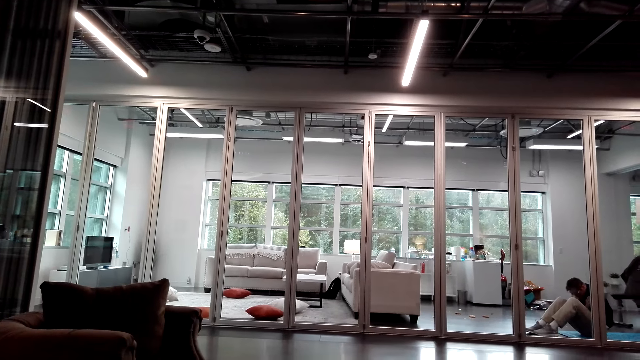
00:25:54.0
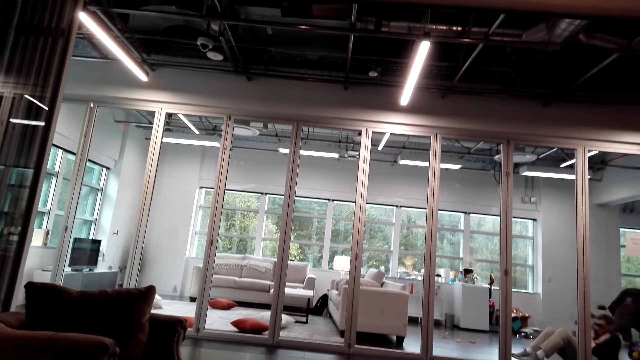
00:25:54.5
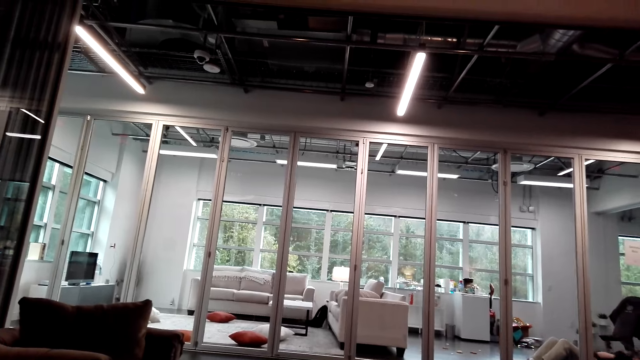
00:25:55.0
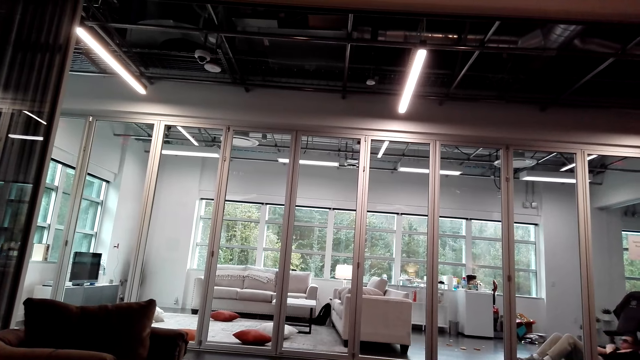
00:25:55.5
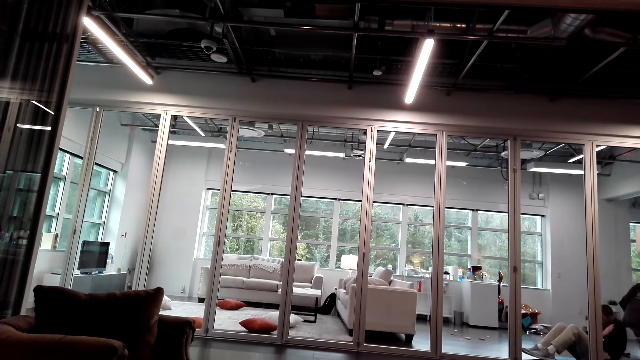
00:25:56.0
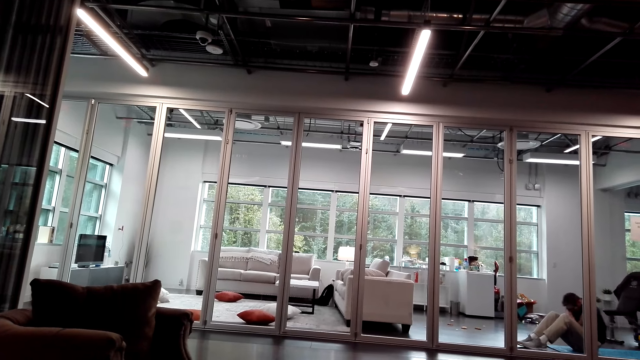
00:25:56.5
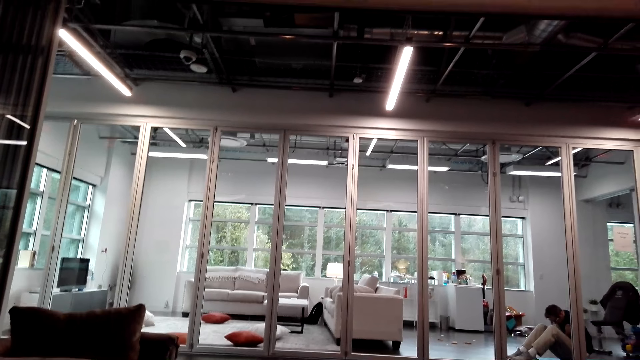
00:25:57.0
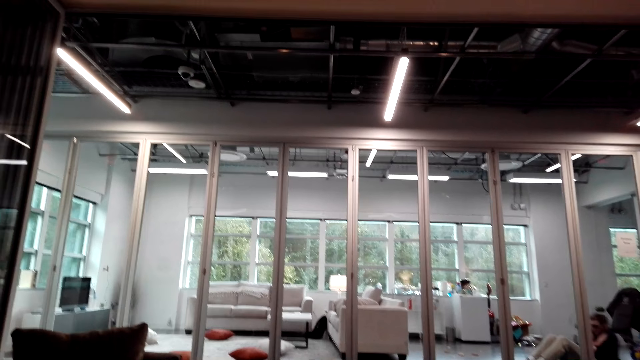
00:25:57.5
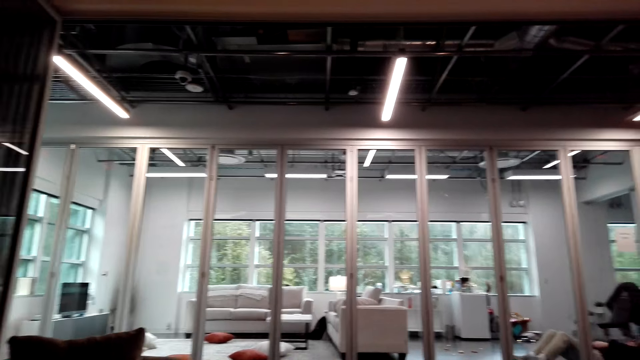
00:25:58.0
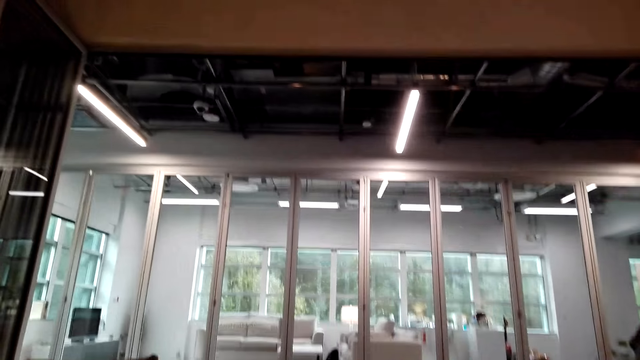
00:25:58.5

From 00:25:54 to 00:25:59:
The camera wearer talks with a person through the phone.

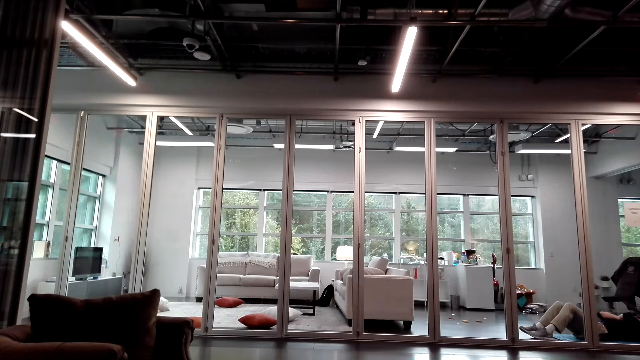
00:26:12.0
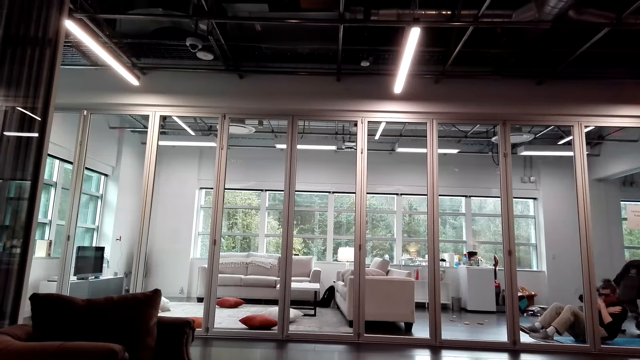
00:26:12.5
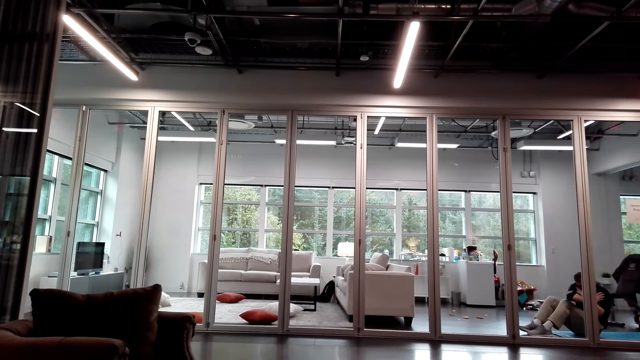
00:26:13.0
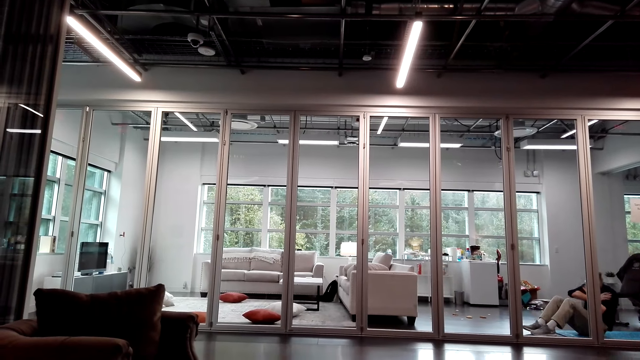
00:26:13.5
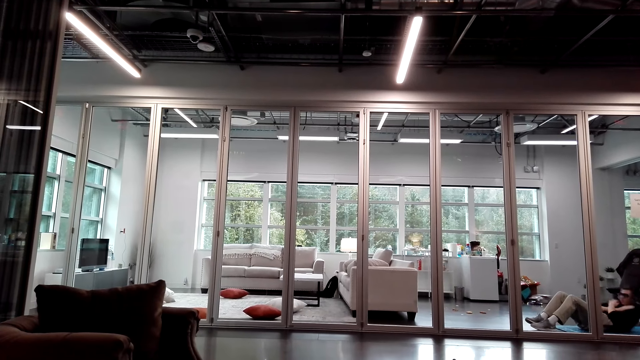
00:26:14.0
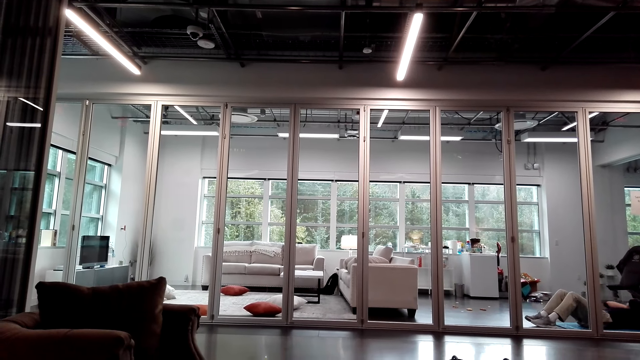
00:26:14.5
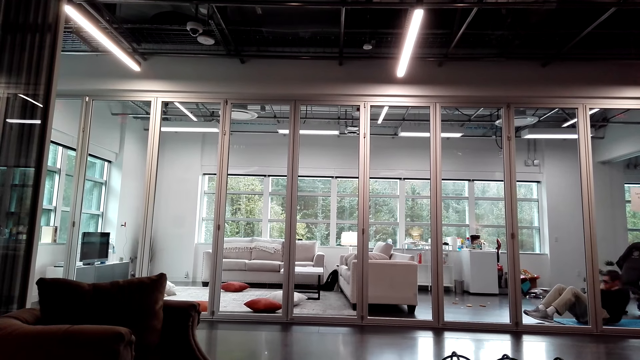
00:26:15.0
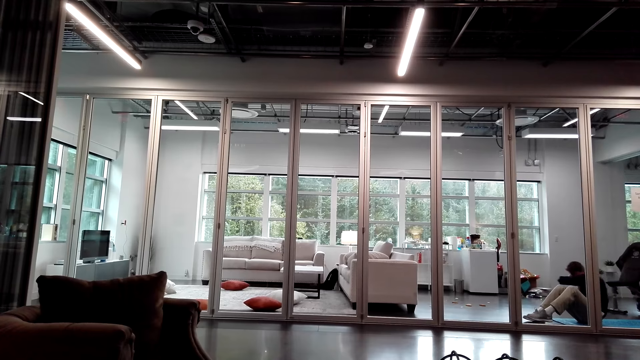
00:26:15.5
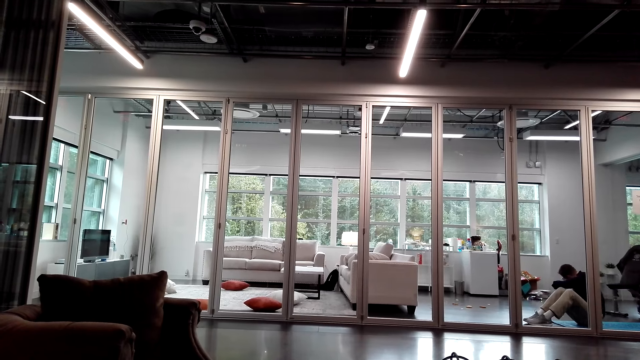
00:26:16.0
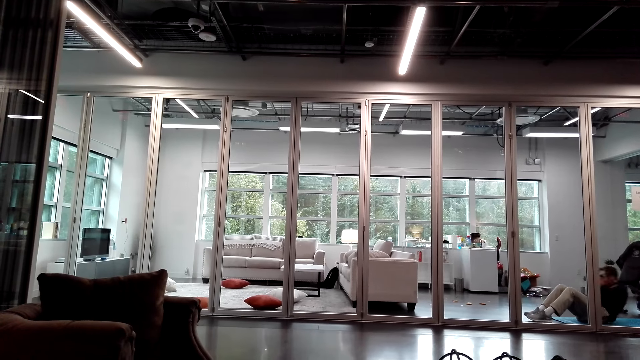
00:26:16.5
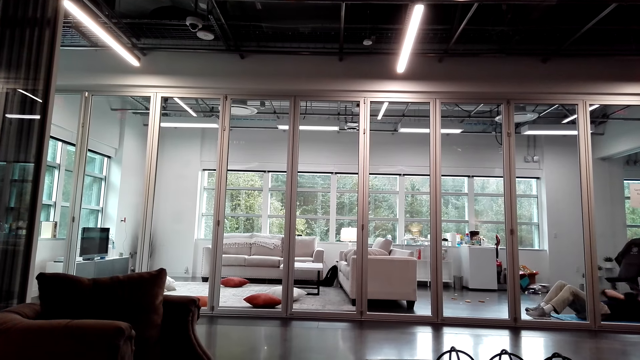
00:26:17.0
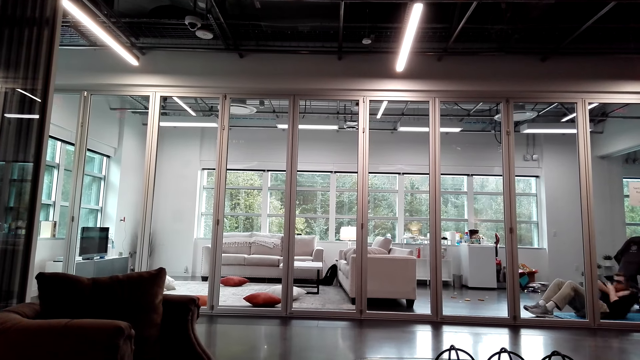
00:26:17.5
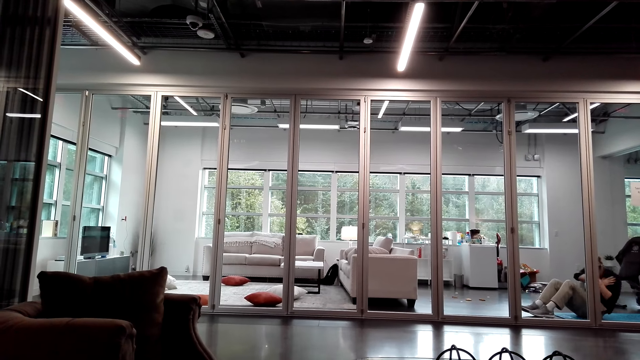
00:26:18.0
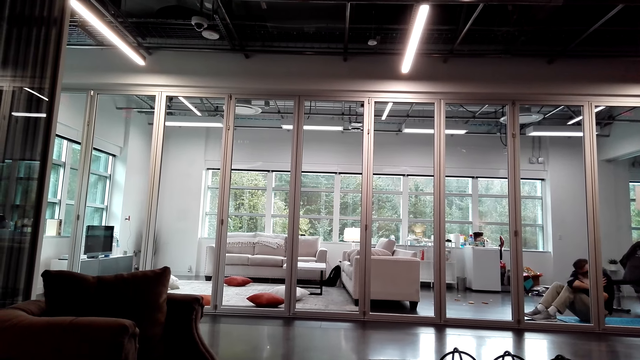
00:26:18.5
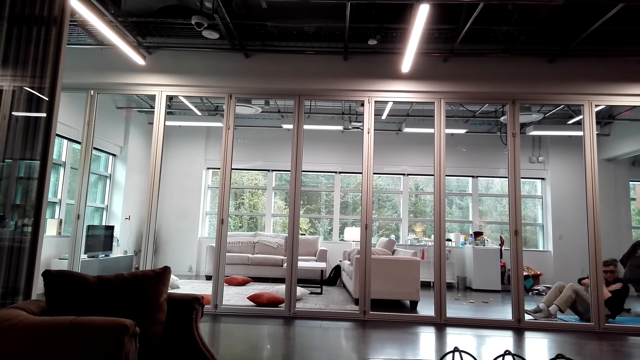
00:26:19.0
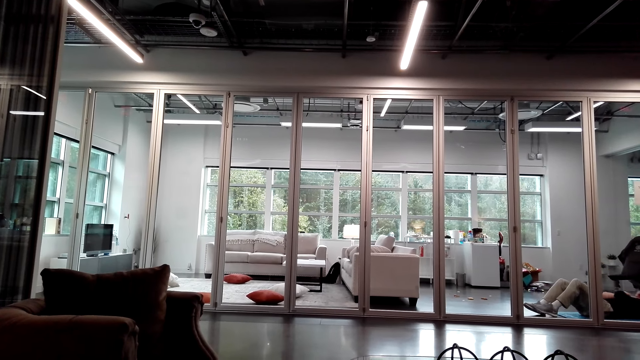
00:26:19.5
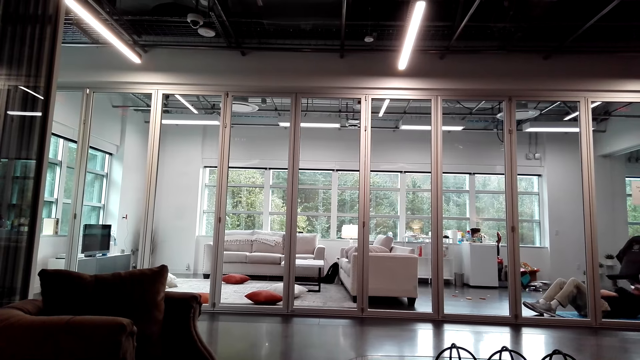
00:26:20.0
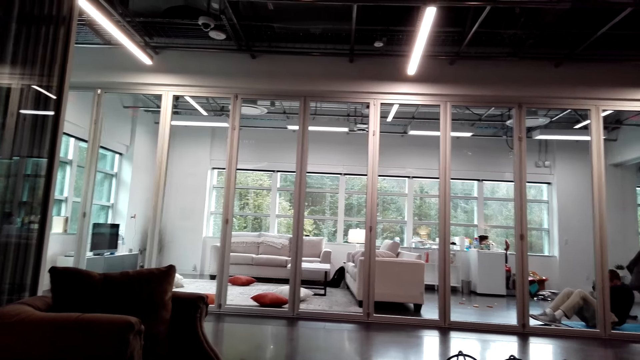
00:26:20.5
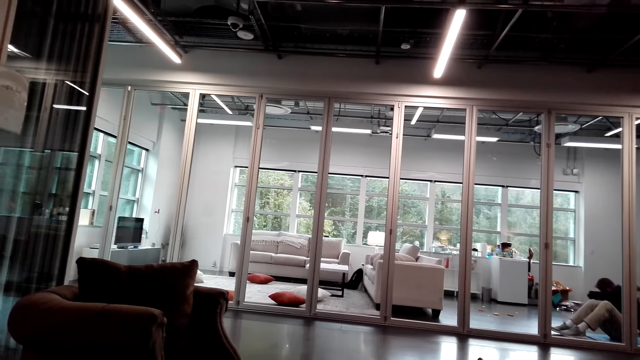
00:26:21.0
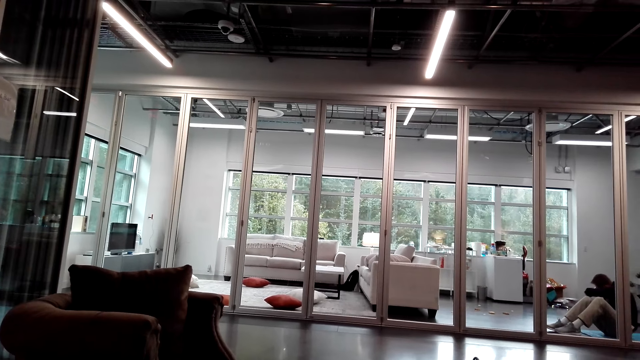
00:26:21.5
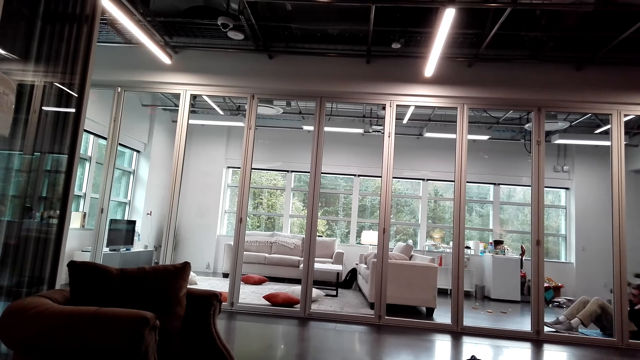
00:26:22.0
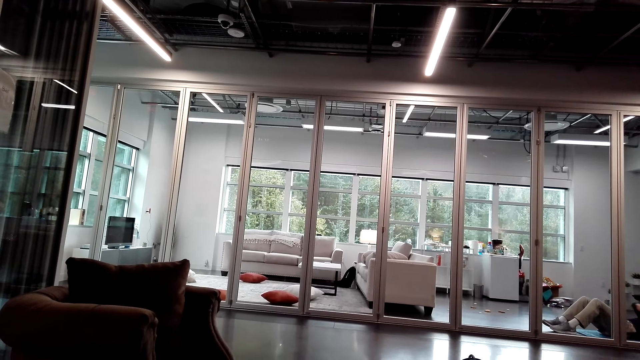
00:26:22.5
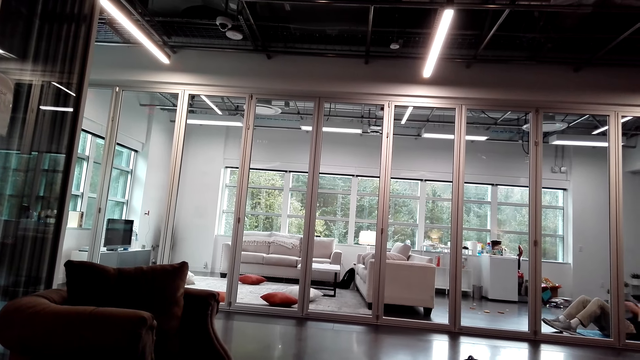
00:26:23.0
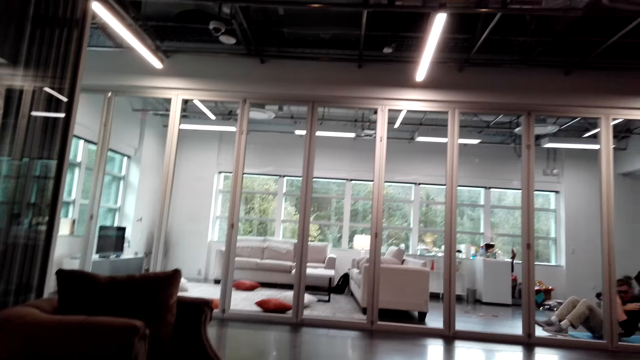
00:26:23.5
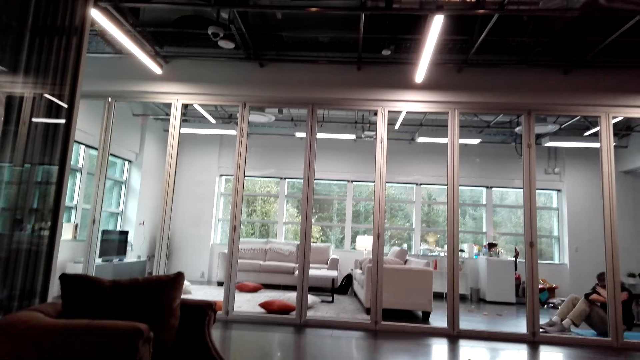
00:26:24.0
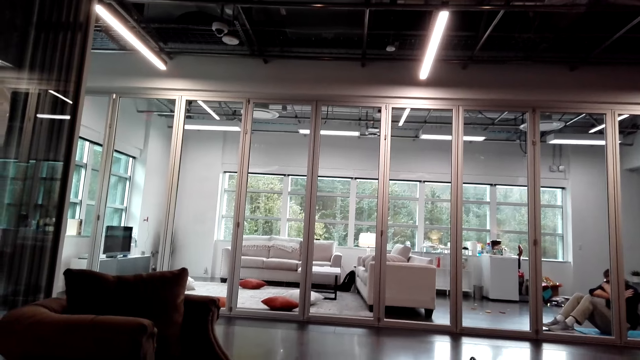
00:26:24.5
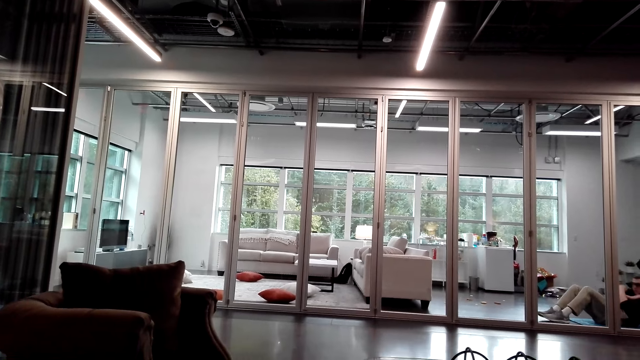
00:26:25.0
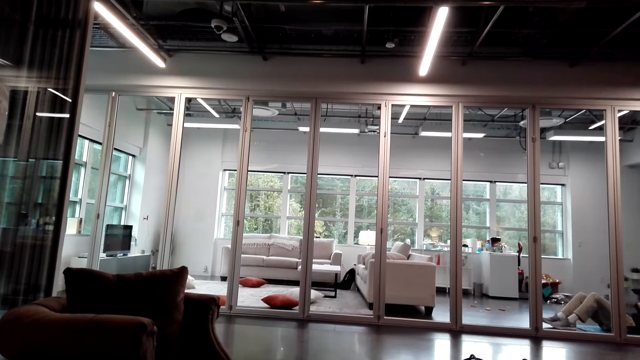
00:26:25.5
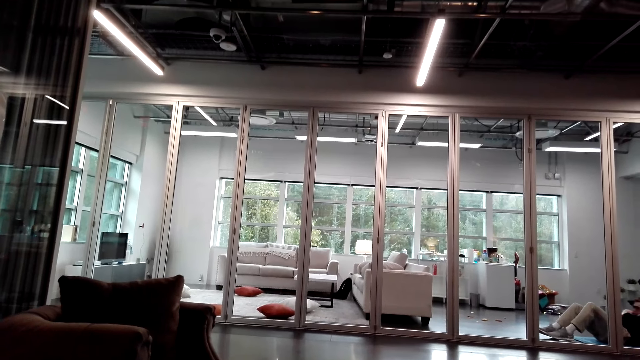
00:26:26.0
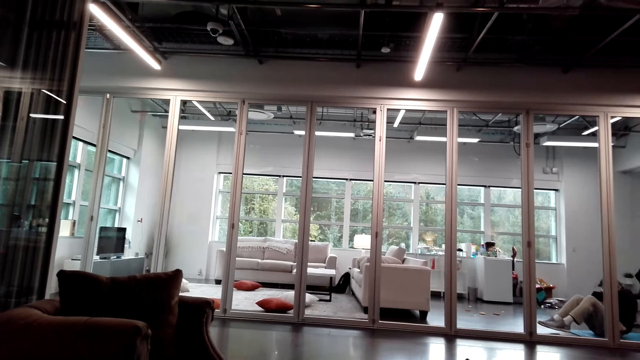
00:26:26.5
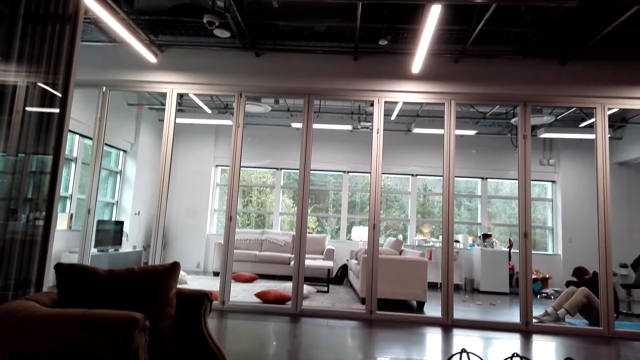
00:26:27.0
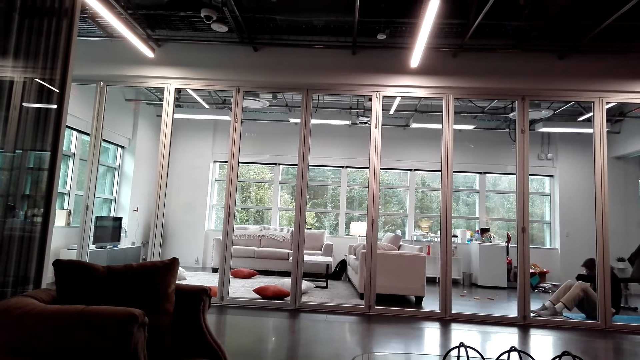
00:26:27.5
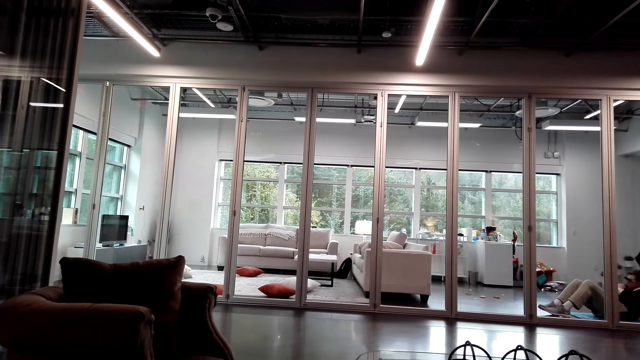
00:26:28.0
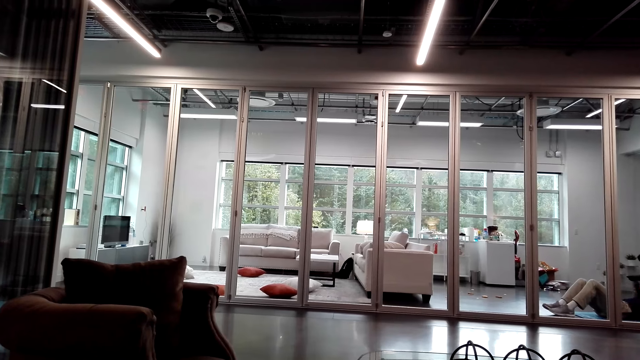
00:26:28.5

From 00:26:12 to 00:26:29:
A person talks with the camera wearer. The camera wearer talks with the person through the phone.
